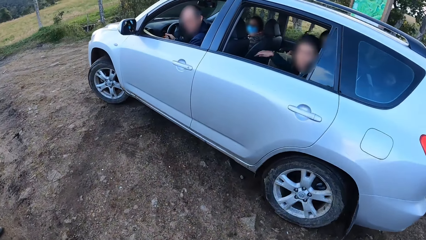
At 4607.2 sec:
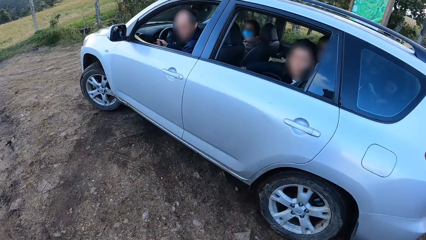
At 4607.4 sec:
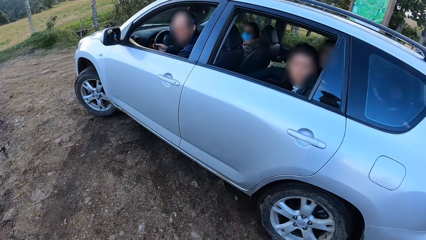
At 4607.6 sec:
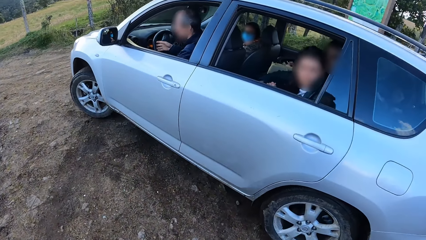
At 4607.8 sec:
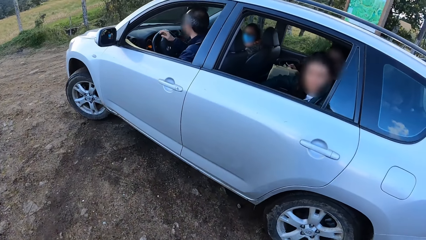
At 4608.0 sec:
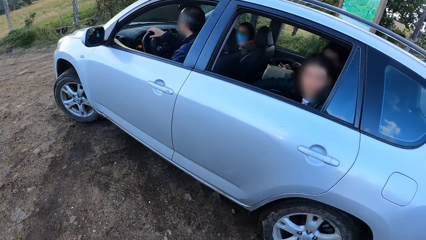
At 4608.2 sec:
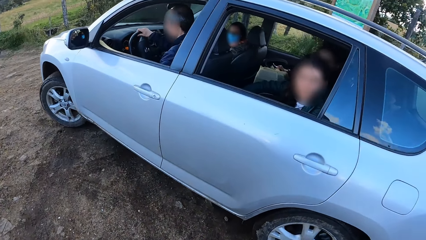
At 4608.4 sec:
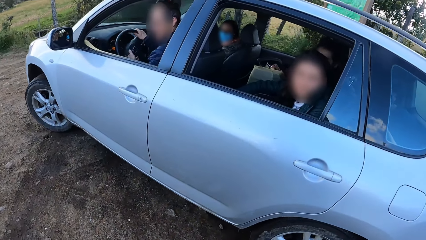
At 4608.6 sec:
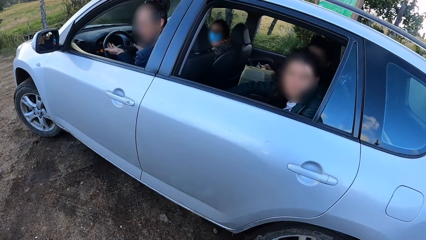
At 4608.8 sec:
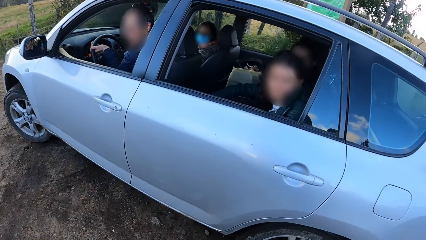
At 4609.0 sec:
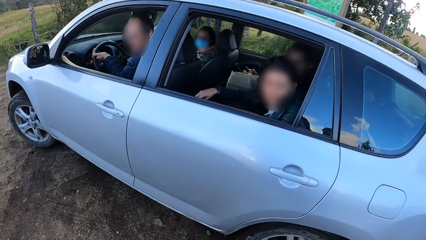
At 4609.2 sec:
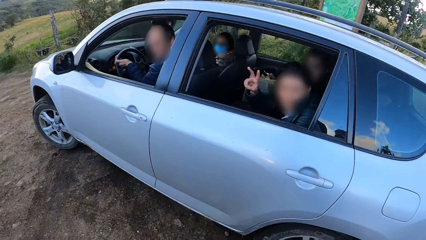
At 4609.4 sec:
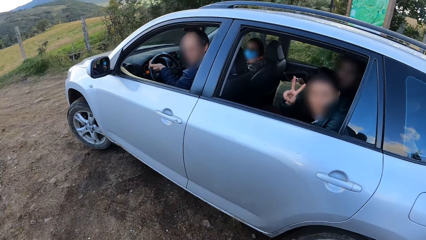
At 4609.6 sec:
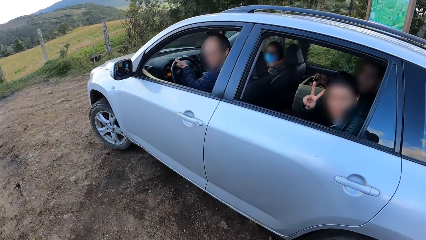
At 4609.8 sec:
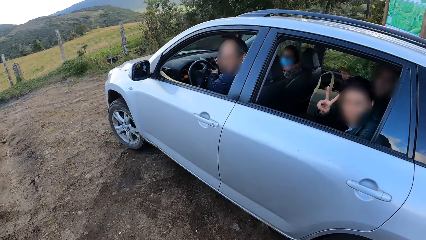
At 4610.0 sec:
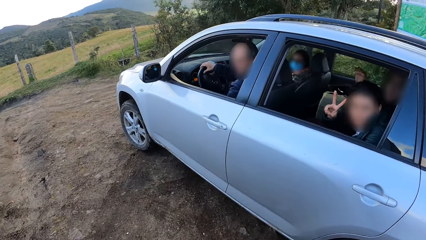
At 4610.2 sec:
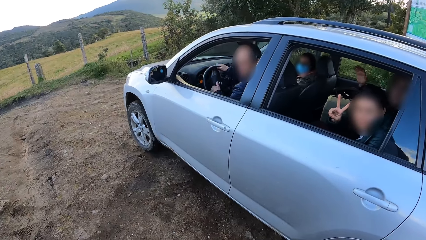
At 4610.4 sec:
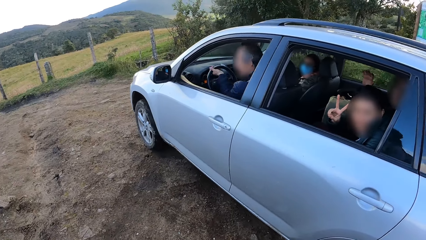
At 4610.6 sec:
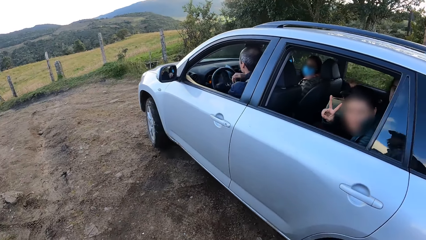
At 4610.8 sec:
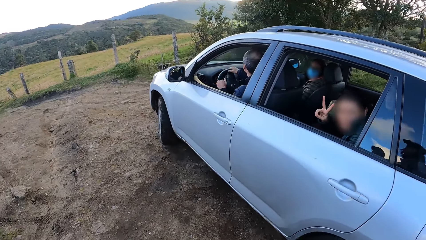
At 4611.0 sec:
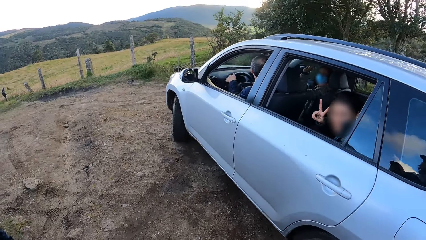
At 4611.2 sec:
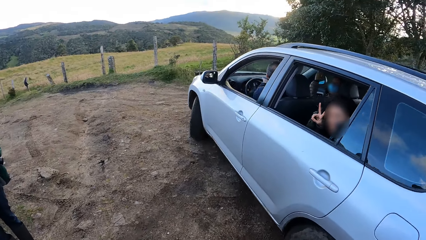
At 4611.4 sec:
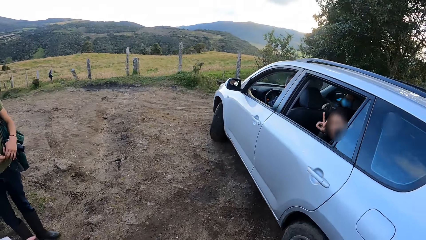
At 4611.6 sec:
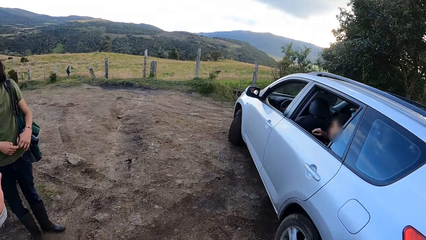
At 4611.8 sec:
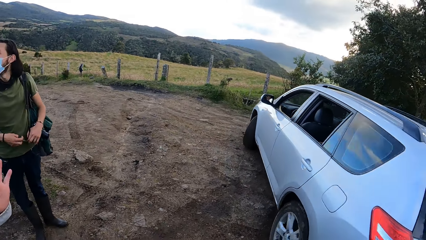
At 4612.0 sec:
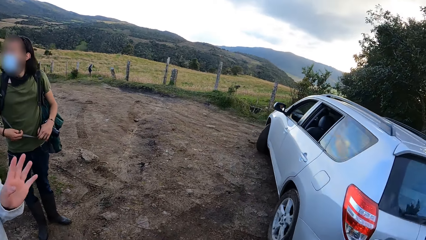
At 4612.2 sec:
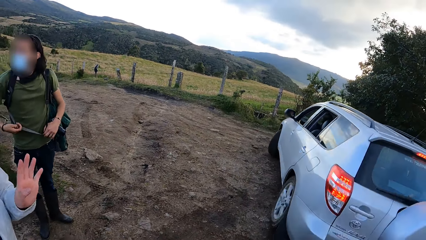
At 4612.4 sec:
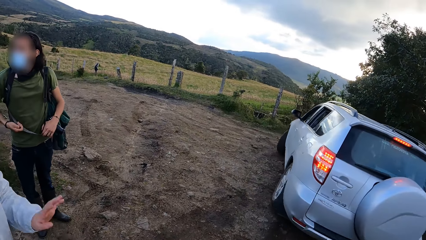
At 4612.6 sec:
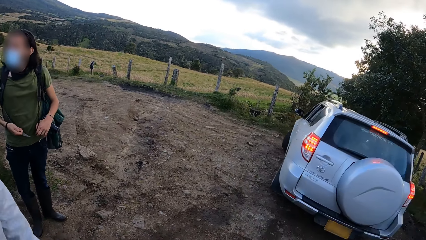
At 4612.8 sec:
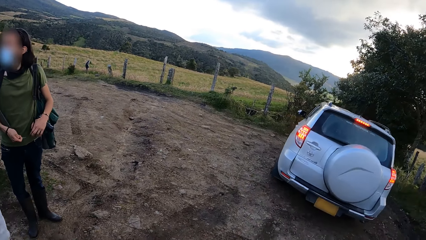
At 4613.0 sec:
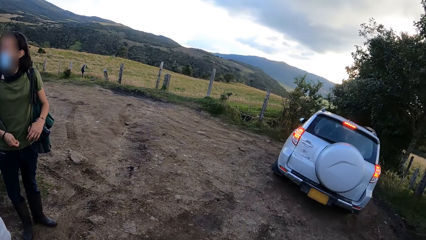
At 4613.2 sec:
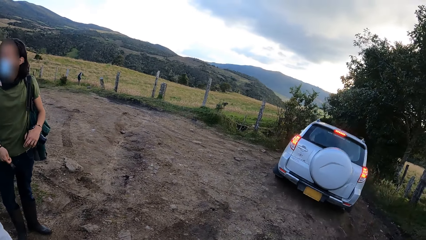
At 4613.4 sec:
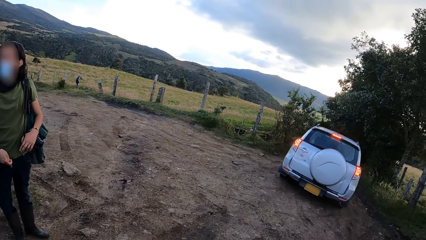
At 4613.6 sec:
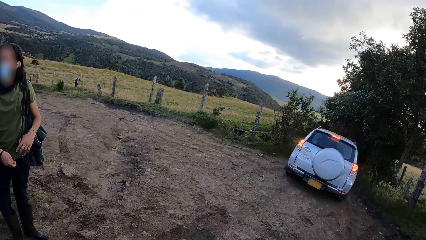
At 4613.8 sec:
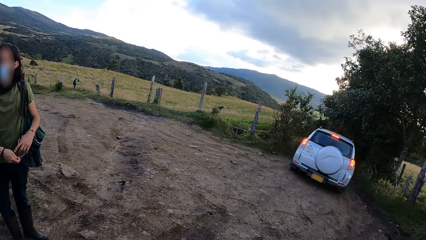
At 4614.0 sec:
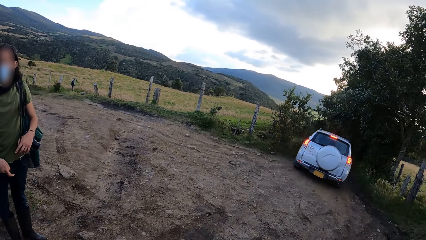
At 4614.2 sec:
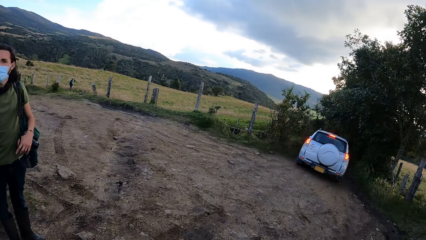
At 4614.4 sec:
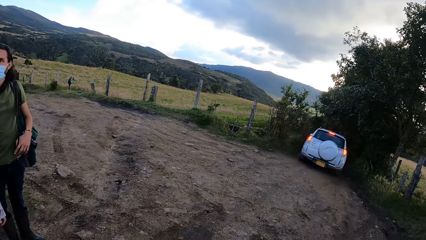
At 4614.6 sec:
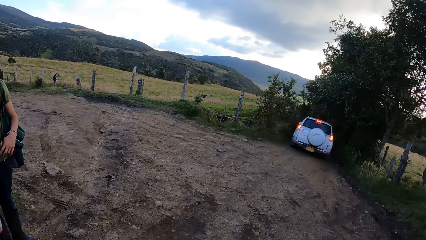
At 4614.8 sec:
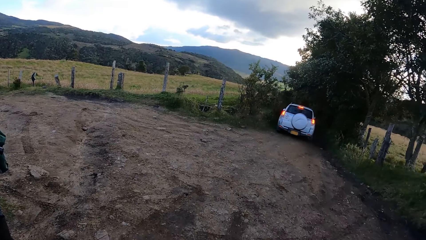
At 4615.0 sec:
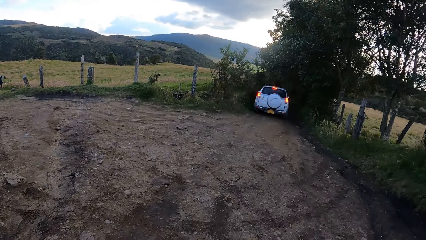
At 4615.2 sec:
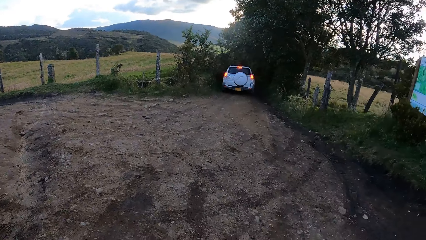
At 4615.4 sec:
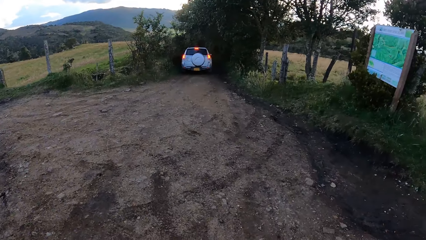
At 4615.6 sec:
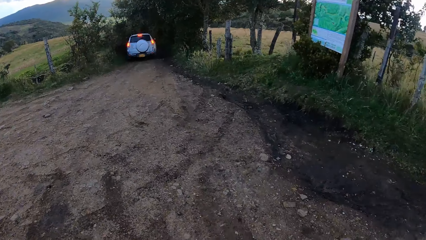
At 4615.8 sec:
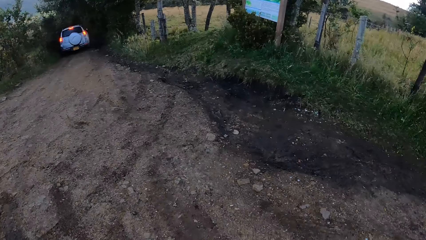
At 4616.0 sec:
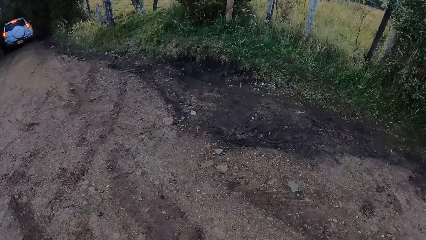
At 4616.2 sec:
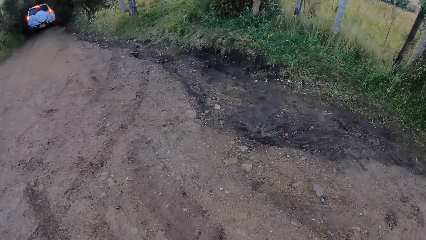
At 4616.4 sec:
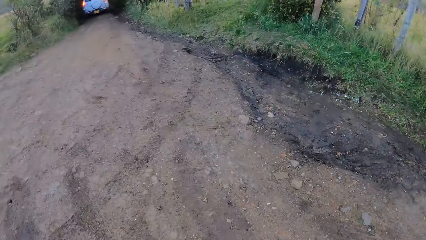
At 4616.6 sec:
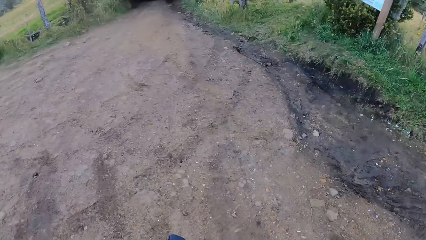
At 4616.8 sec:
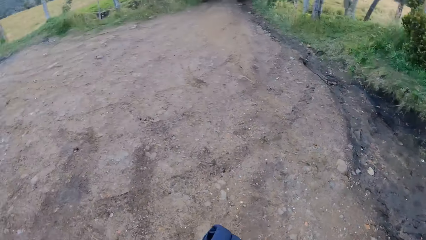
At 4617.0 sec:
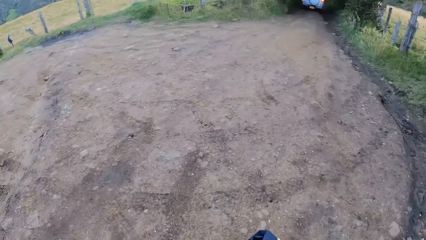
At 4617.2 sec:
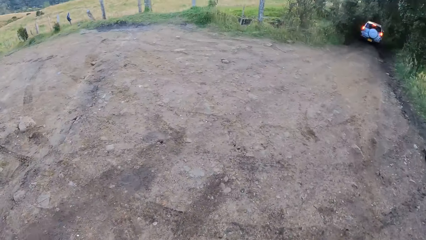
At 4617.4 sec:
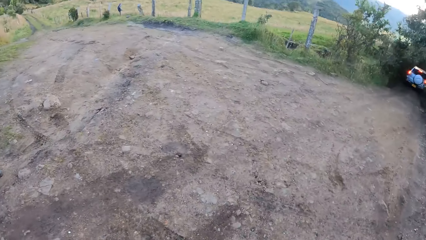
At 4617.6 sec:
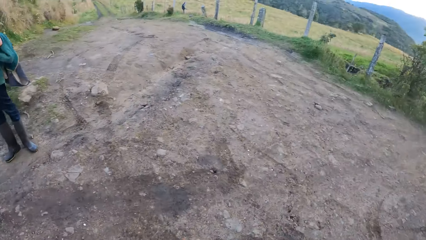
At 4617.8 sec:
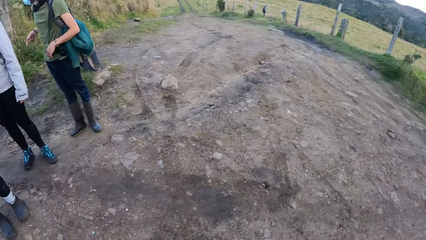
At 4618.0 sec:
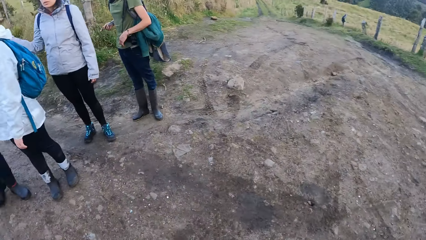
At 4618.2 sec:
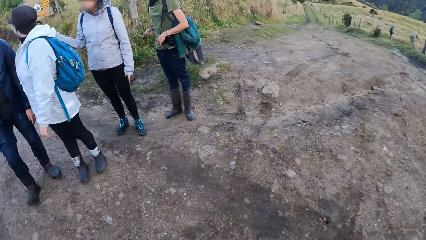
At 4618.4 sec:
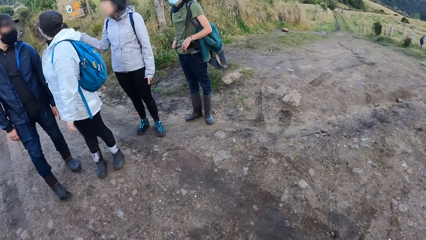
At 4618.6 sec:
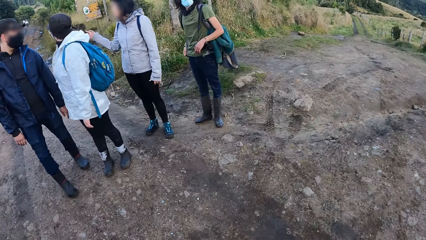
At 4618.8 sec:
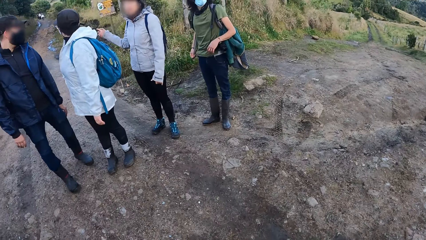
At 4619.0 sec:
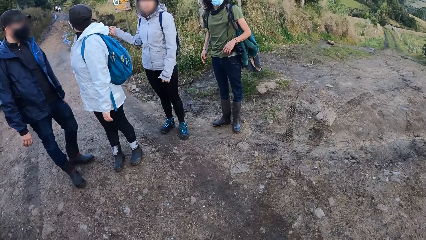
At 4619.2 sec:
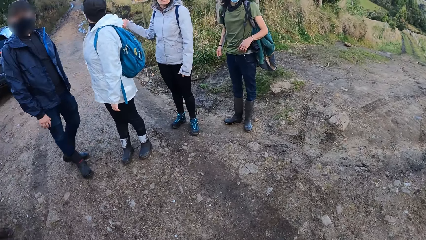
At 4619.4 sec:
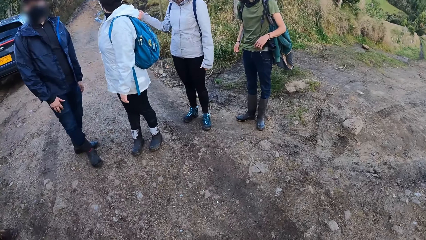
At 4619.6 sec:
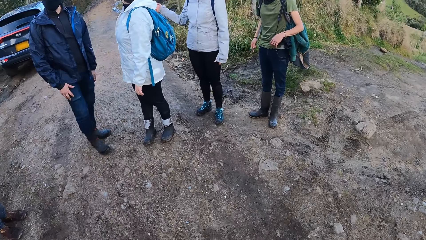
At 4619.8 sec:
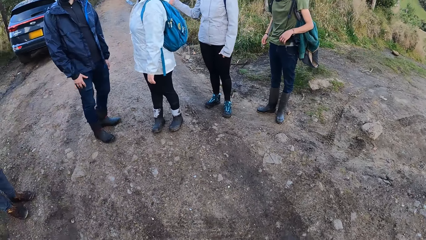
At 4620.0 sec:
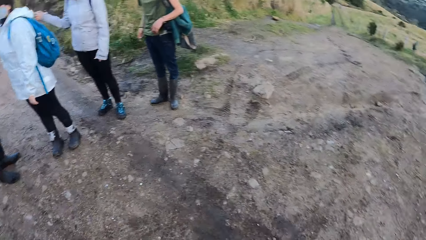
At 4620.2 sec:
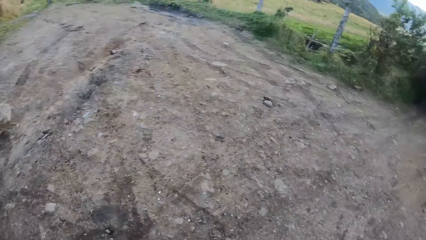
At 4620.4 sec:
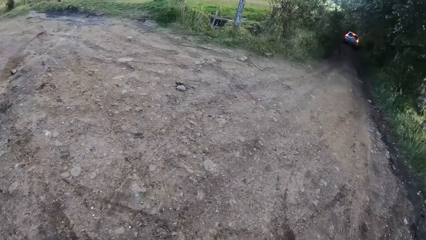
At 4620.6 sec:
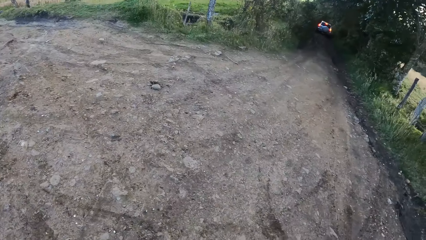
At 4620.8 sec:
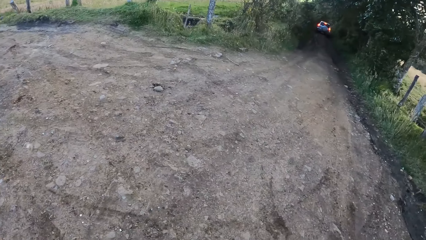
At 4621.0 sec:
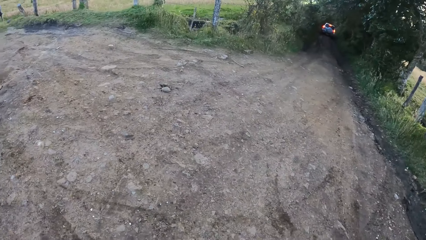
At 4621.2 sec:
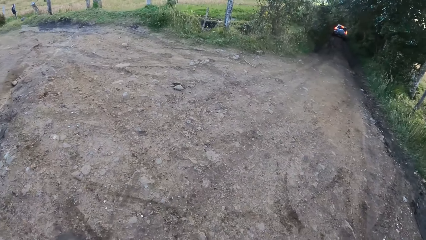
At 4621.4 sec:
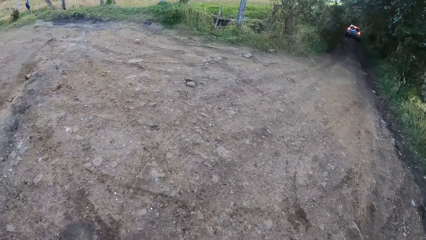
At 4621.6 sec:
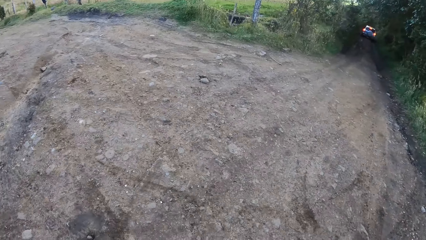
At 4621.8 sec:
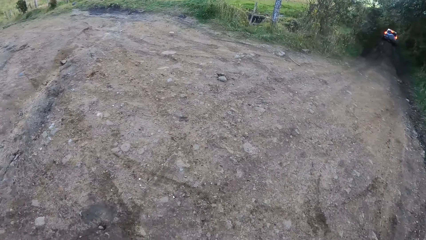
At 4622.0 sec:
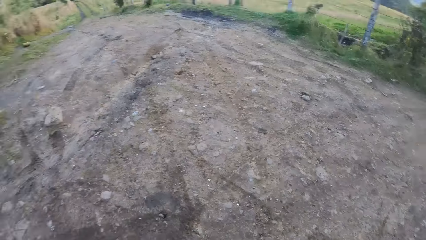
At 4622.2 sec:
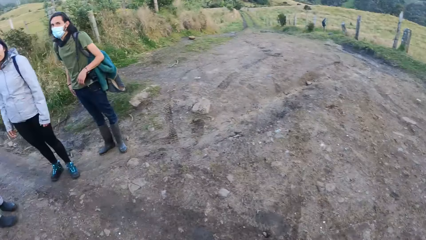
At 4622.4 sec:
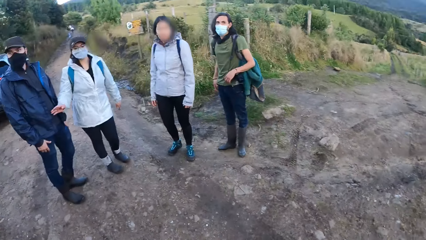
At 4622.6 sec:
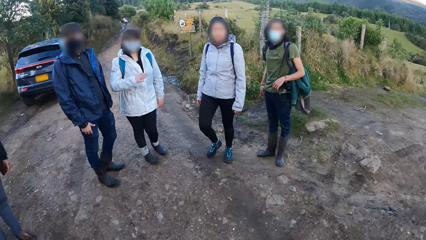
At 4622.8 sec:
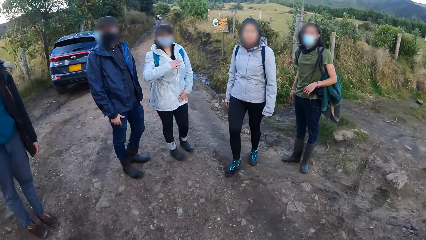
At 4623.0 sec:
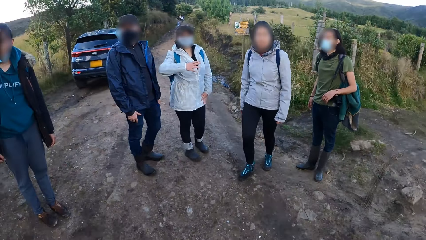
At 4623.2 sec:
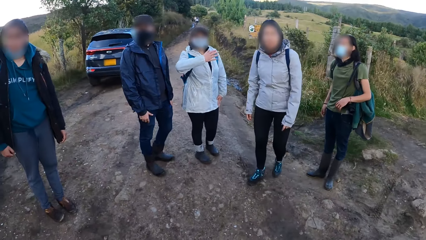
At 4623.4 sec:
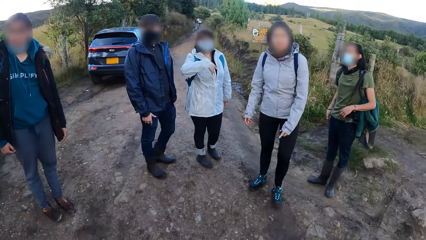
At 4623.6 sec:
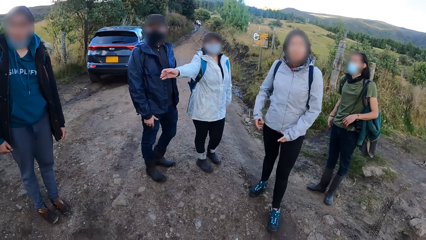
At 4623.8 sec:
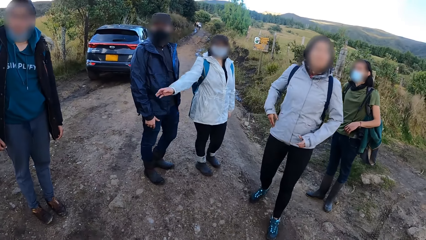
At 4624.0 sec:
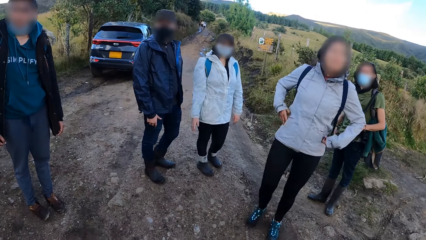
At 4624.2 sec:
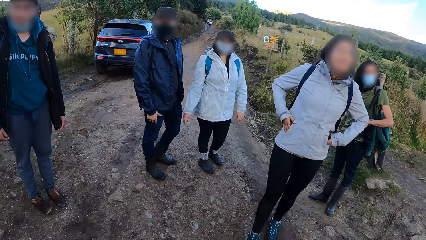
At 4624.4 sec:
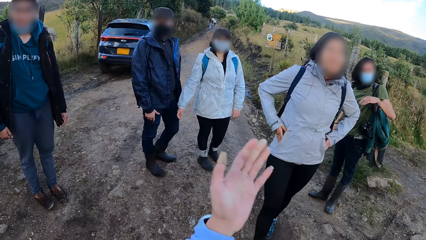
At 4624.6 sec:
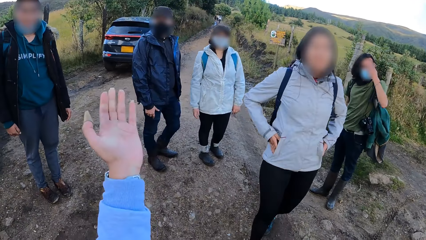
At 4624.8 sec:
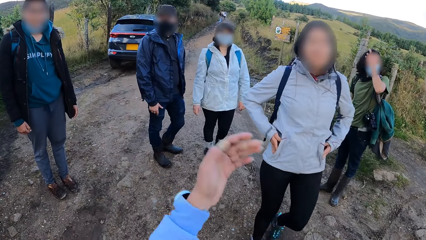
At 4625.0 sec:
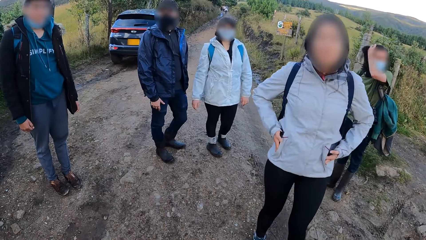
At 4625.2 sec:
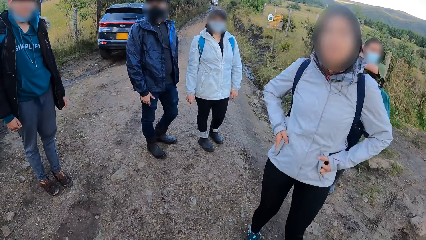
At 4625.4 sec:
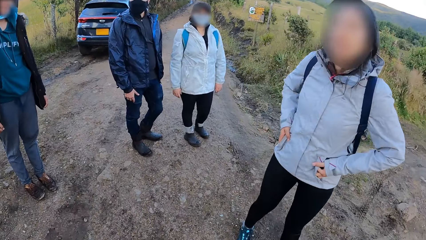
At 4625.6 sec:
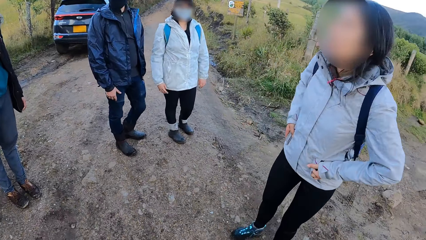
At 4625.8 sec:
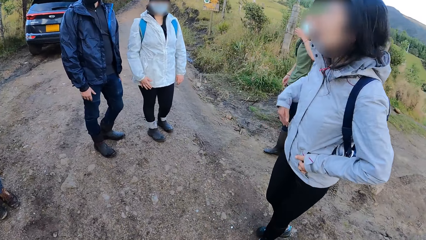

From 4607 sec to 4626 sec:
The camera wearer interacts with a person. A lady in the car gestures to the camera wearer. Another person stands next to the camera wearer. Another person stands next to that person. Another person stands next to a different person. The camera wearer looks around. Another lady gestures to the camera wearer. The camera wearer gestures. Another person stands next to the camera wearer.
